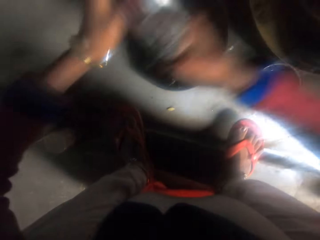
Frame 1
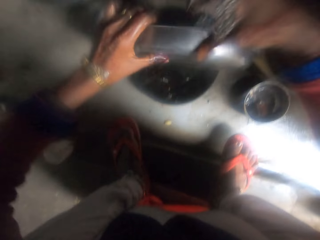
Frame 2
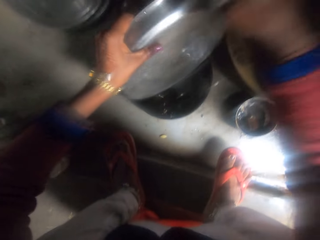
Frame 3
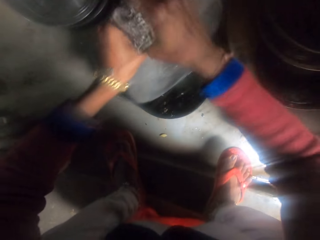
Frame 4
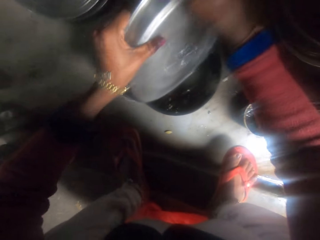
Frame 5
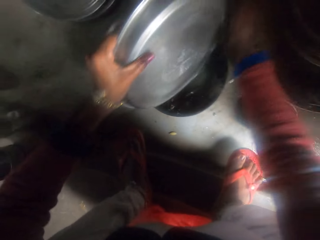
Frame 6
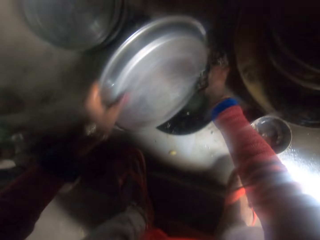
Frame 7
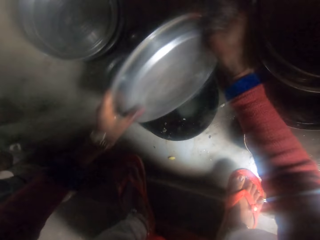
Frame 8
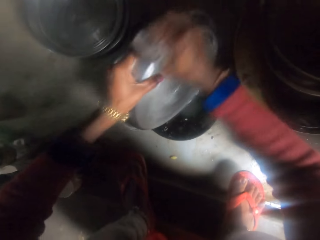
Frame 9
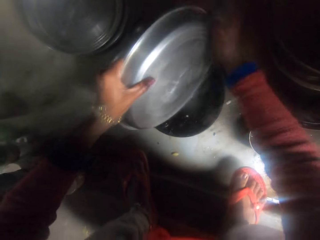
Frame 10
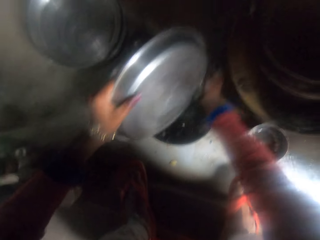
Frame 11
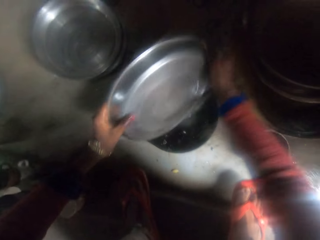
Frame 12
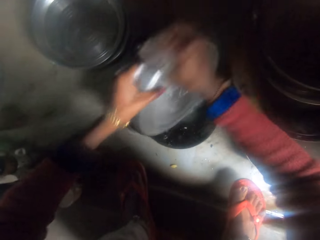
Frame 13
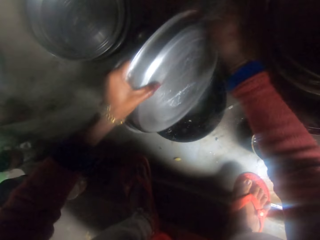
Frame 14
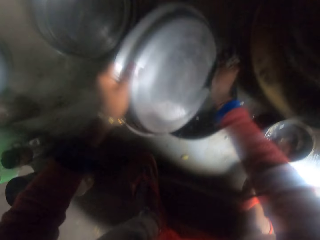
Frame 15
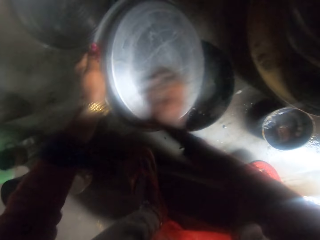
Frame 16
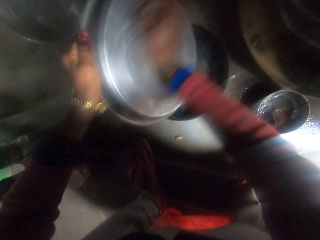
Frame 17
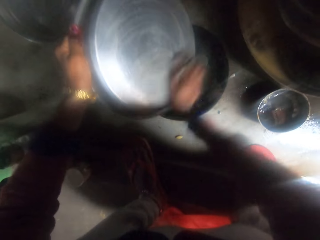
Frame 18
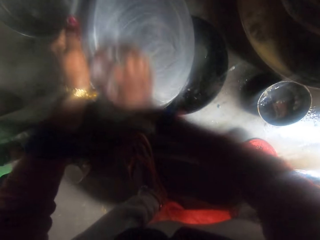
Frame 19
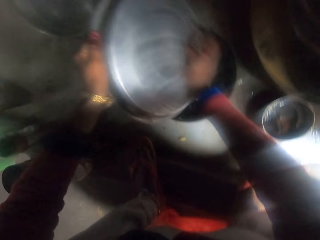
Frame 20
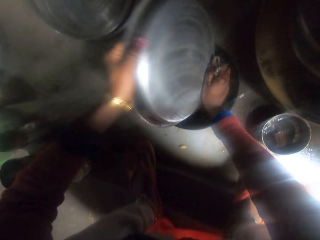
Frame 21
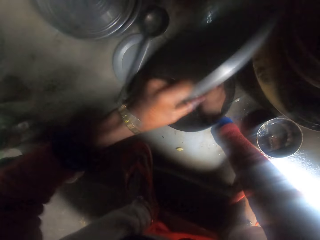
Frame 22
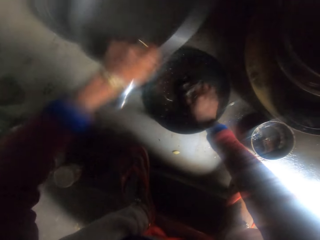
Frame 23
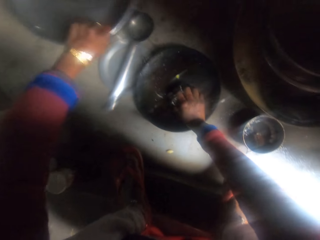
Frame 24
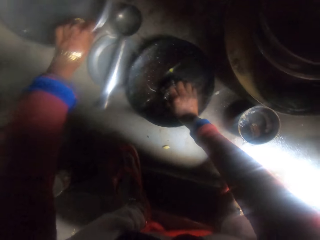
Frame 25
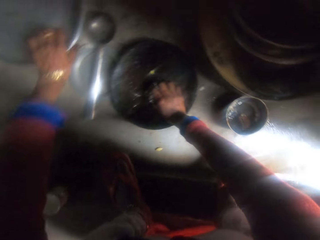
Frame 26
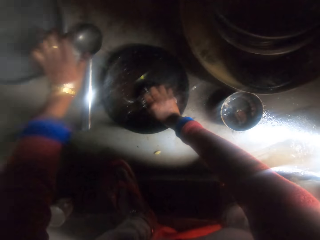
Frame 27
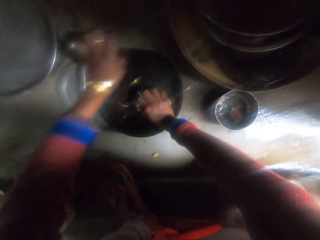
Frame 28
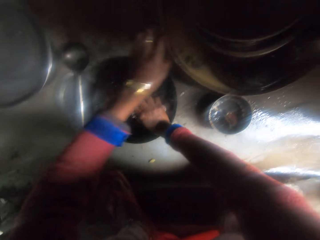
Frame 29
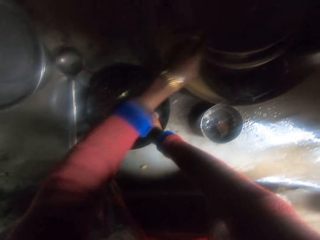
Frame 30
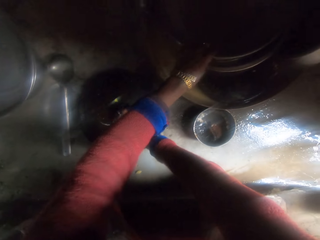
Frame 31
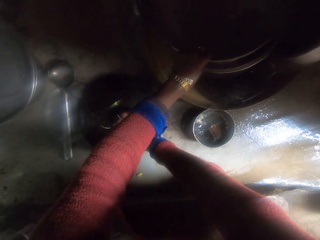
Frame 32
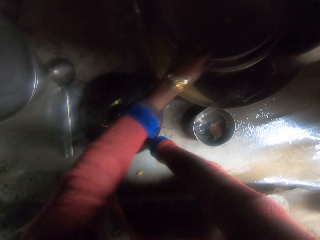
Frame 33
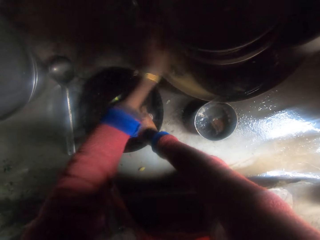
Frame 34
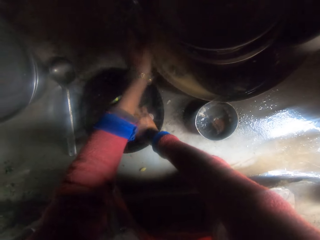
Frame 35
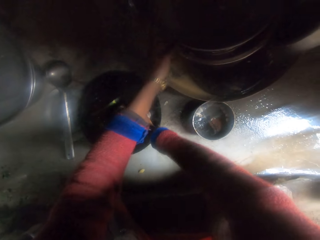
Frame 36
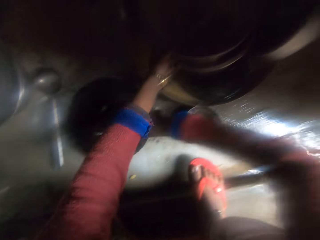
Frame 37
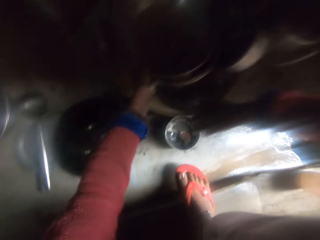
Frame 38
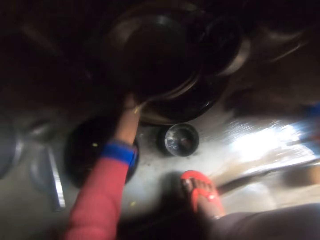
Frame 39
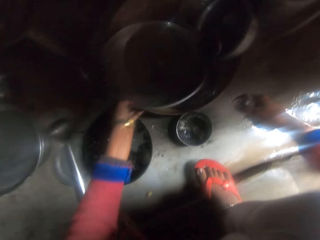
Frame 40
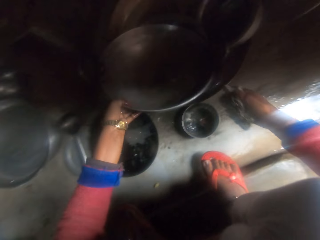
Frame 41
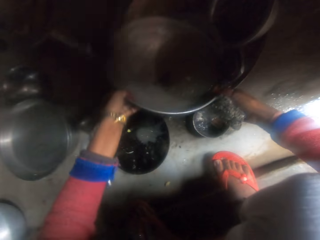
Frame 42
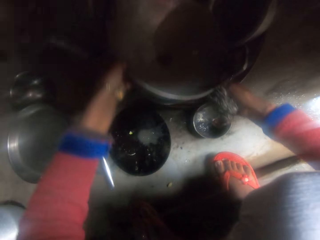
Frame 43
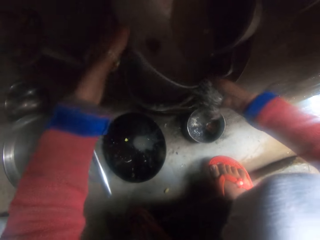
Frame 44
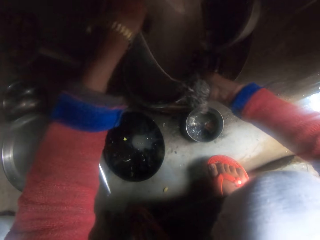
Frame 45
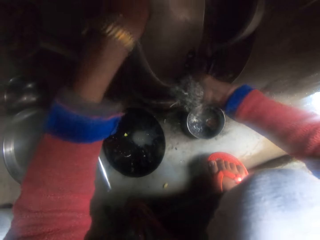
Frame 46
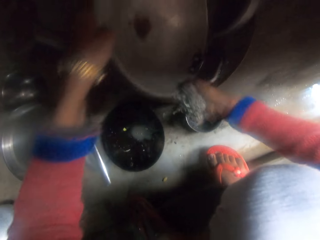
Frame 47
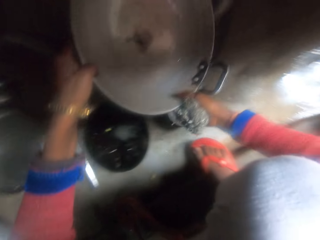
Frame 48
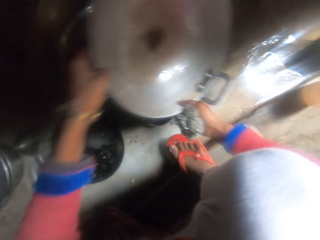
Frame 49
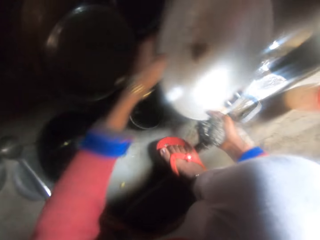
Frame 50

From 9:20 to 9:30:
The camera wearer puts down a steel plate on a steel plate. They put a frying pan down on the floor, move a pot aside.

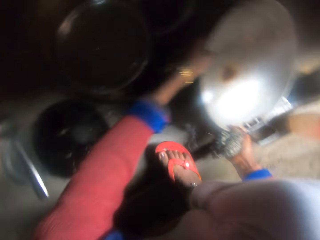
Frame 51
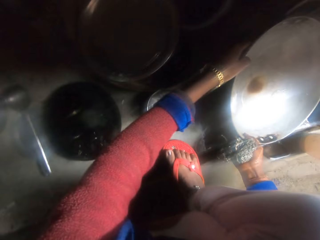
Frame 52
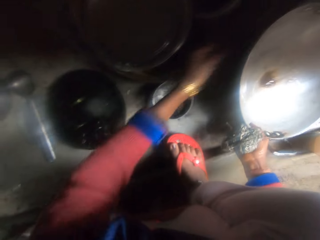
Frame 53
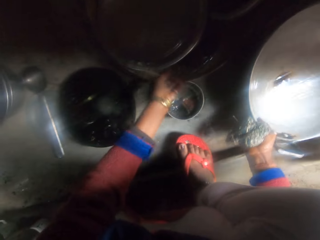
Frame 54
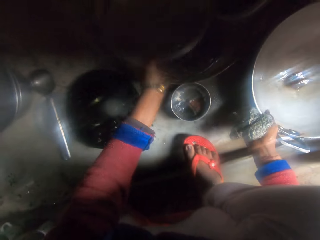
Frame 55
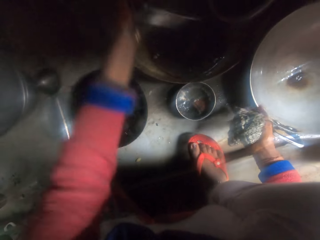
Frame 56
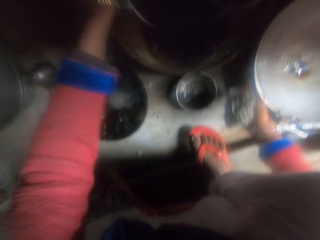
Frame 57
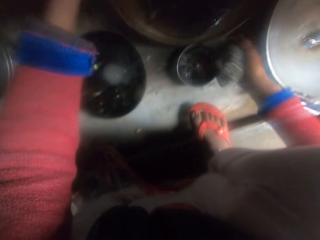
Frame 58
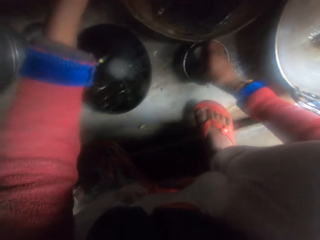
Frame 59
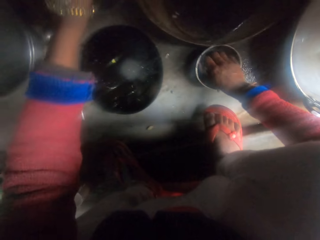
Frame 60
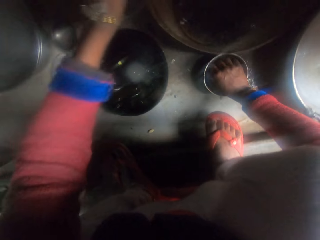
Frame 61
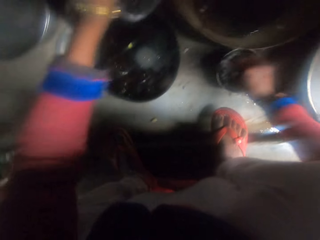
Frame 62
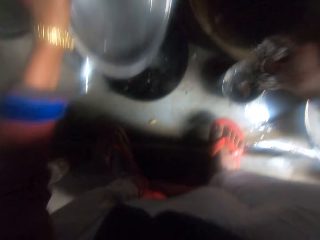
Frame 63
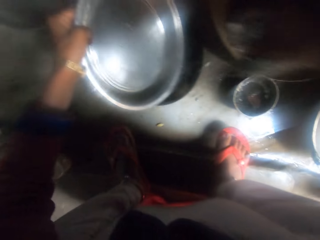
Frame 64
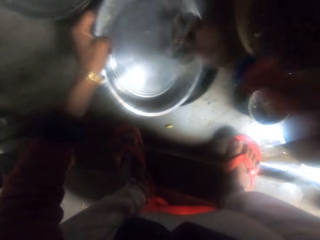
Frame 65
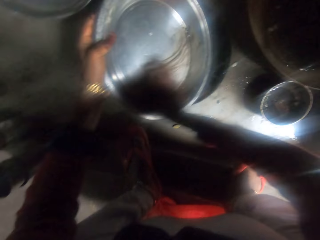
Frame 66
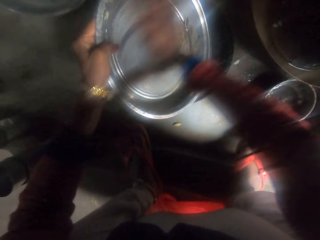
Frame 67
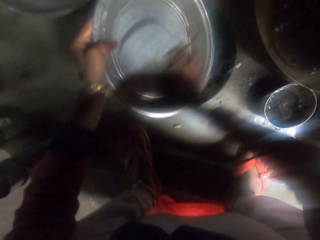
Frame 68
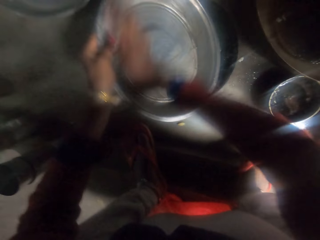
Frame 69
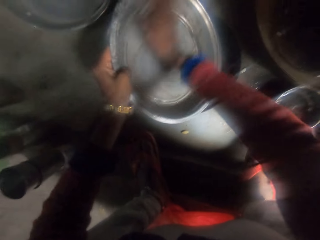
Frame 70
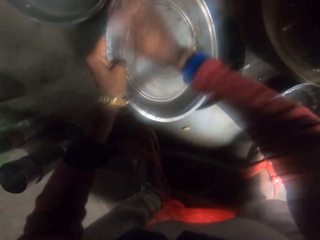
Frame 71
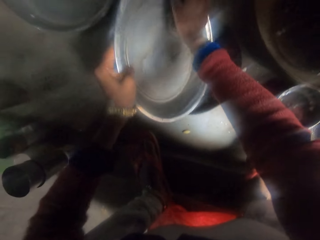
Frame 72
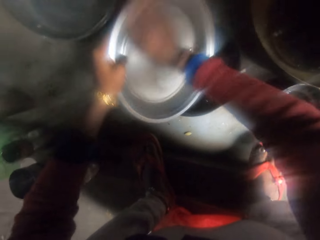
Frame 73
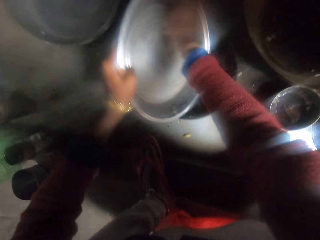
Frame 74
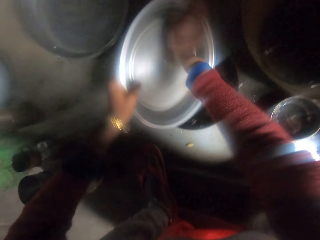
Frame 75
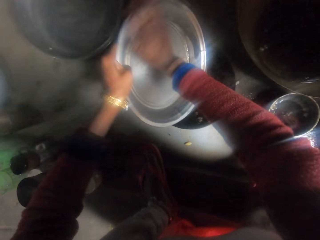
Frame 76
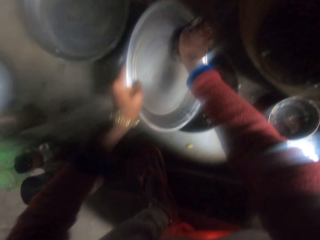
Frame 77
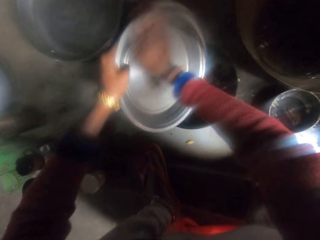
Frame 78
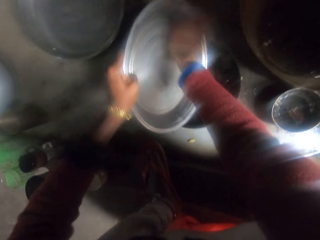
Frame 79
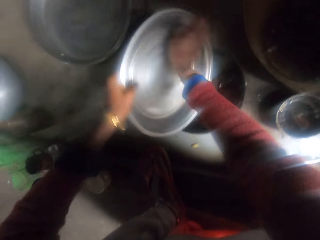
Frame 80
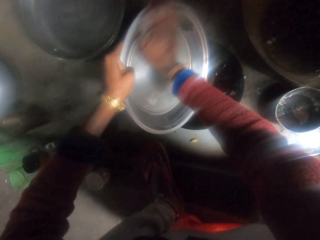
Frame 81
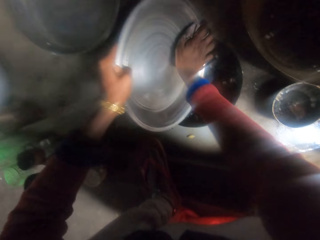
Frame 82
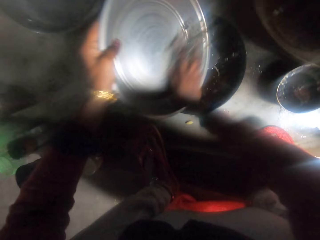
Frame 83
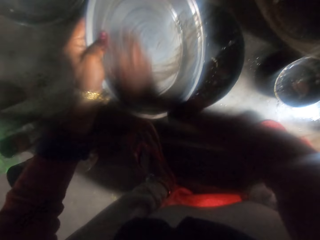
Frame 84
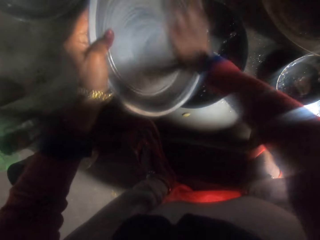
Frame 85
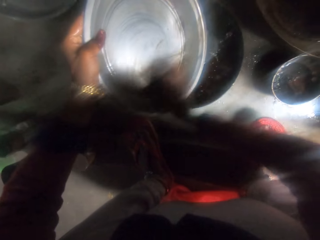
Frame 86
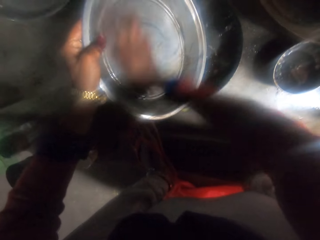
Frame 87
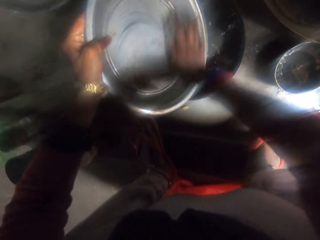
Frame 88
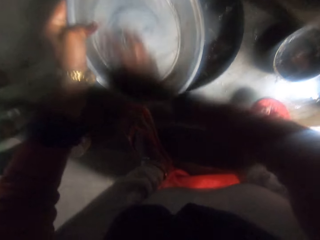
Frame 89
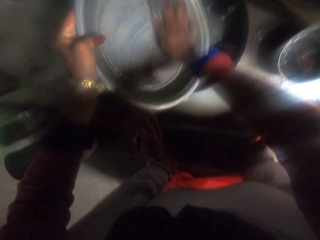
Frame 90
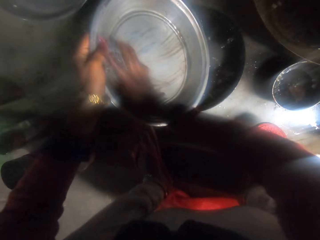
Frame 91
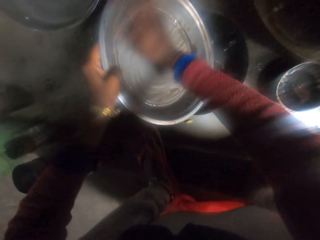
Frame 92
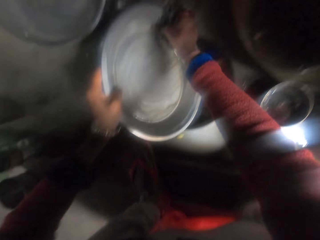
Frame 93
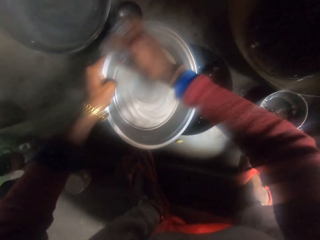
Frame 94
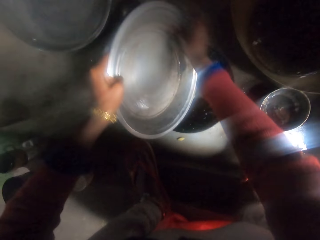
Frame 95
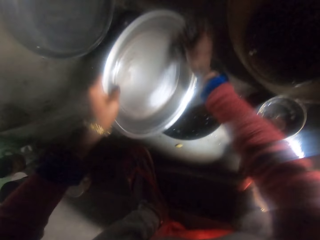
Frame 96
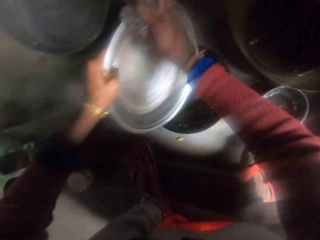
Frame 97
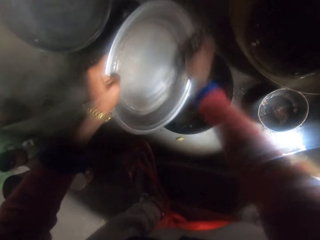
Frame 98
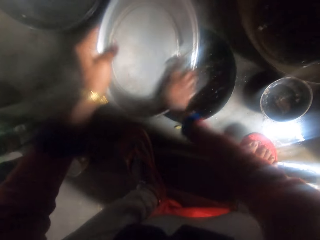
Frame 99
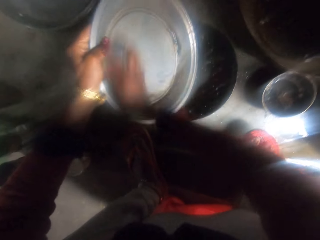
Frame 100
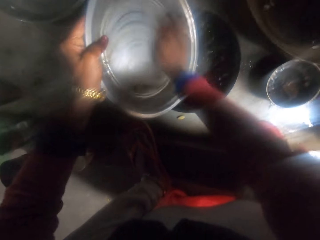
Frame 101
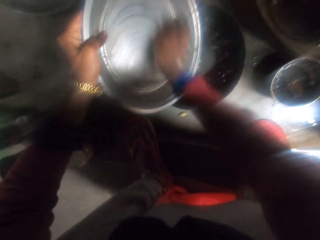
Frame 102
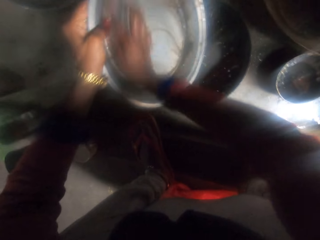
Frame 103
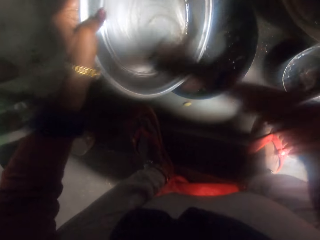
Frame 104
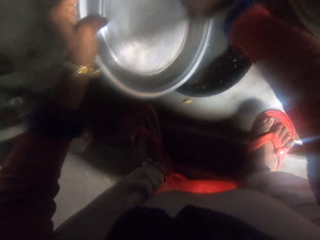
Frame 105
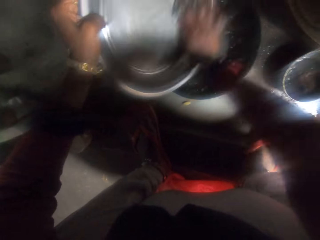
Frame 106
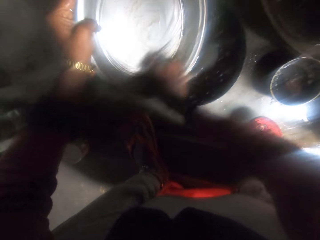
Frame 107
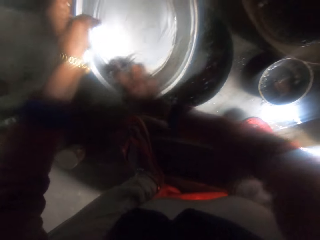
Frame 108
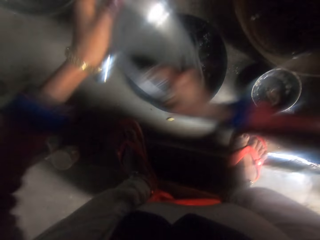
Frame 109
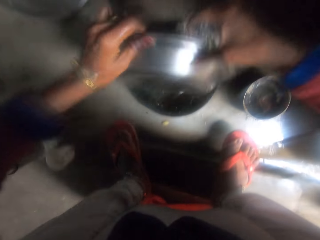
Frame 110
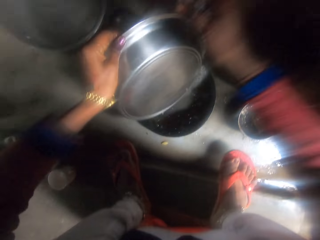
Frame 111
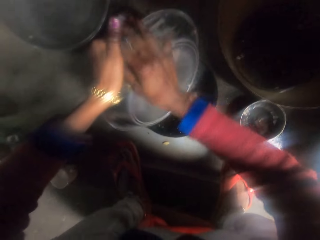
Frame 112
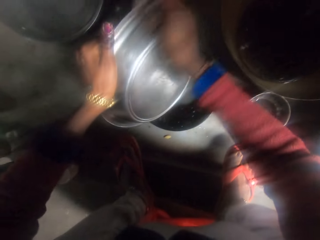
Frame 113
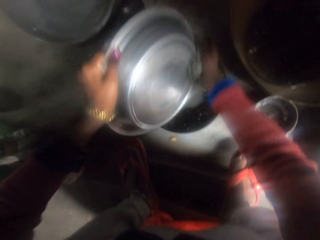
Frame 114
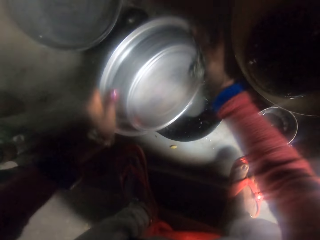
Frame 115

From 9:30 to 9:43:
The camera wearer takes a steel plate. They dip a rag in soap. They wash the steel plate using the rag.
